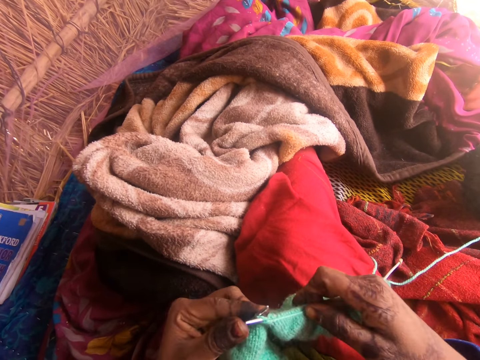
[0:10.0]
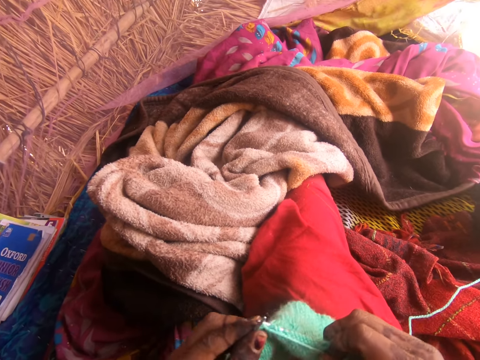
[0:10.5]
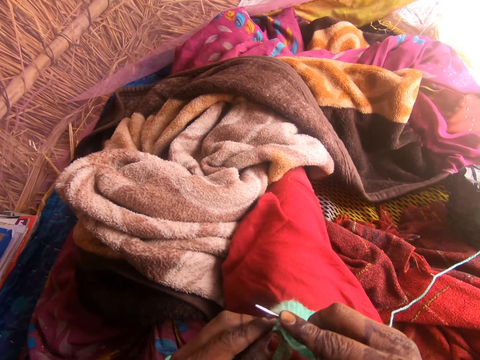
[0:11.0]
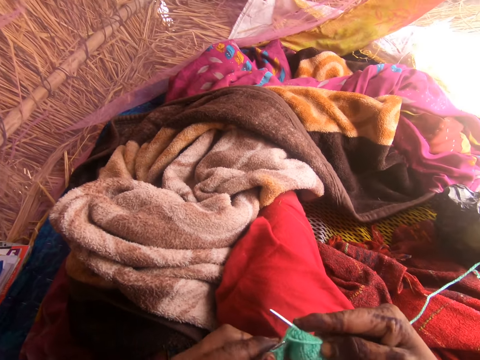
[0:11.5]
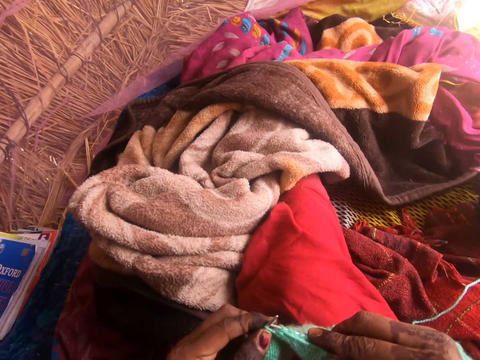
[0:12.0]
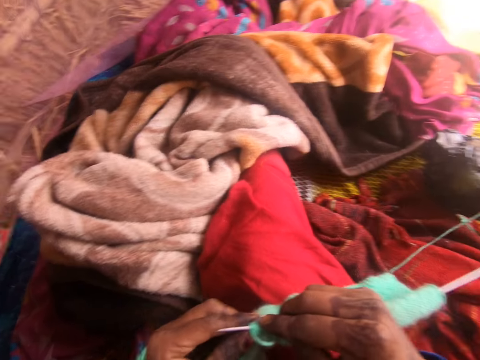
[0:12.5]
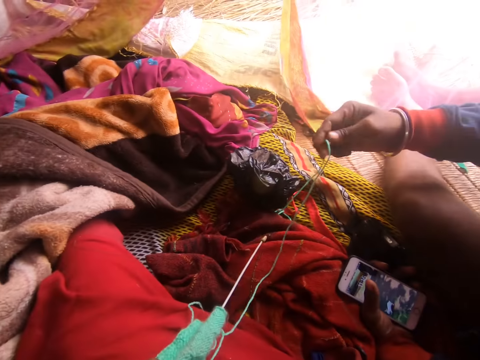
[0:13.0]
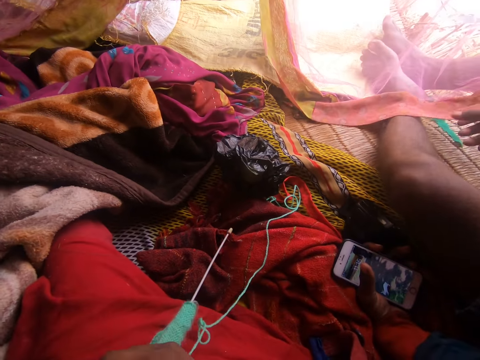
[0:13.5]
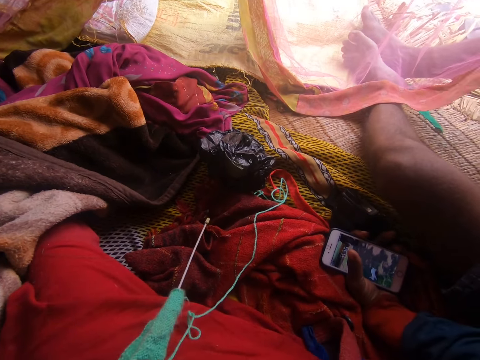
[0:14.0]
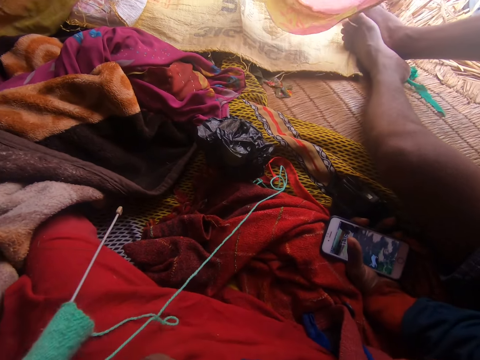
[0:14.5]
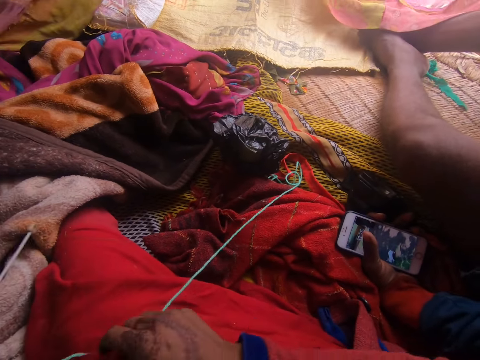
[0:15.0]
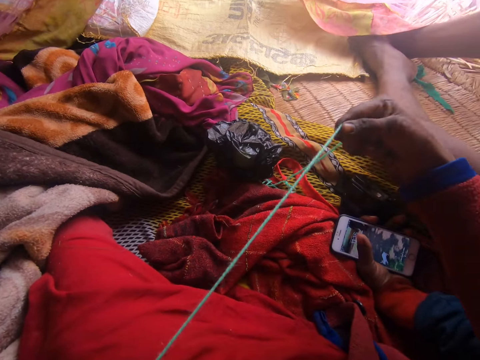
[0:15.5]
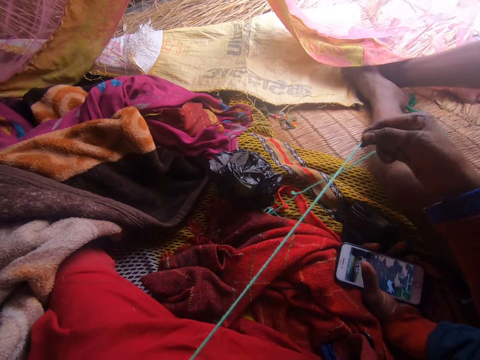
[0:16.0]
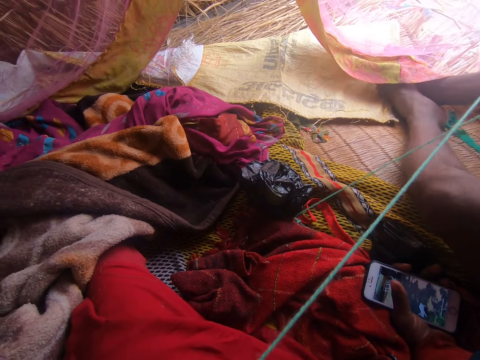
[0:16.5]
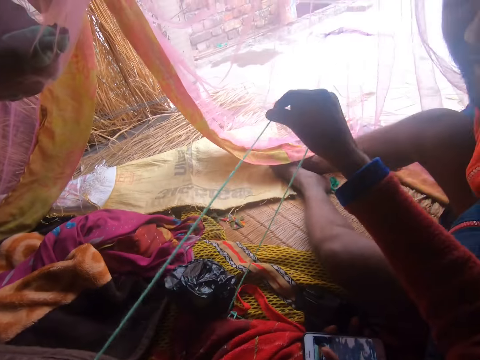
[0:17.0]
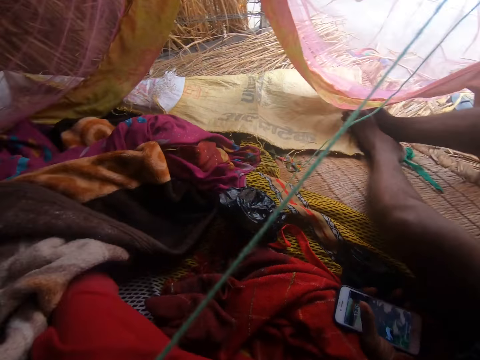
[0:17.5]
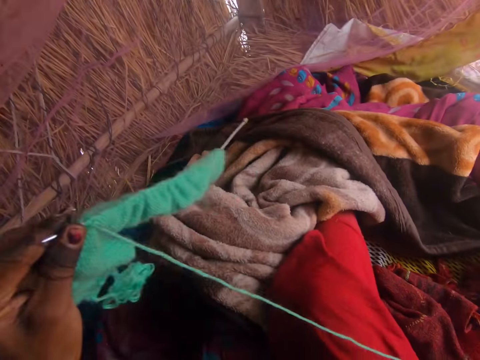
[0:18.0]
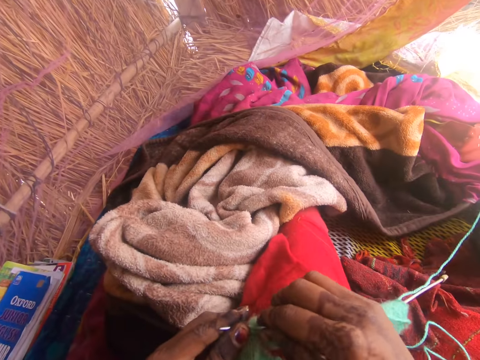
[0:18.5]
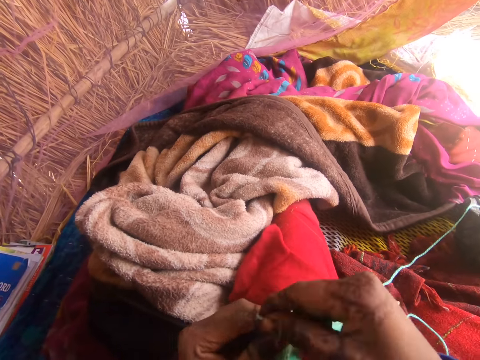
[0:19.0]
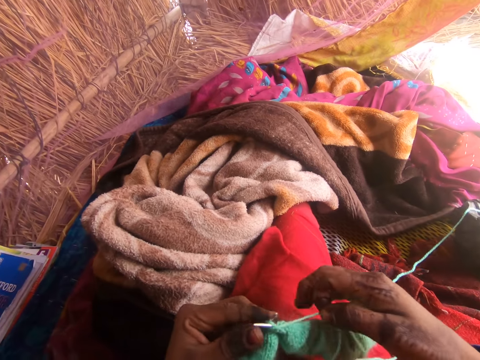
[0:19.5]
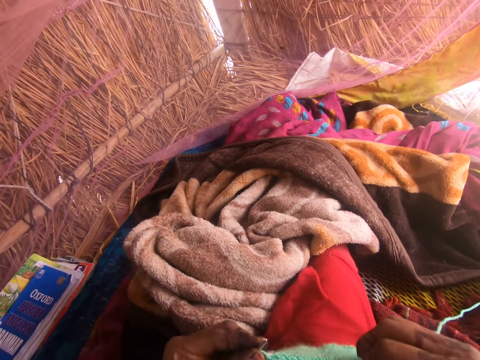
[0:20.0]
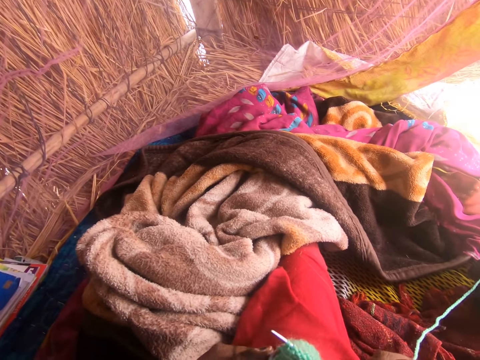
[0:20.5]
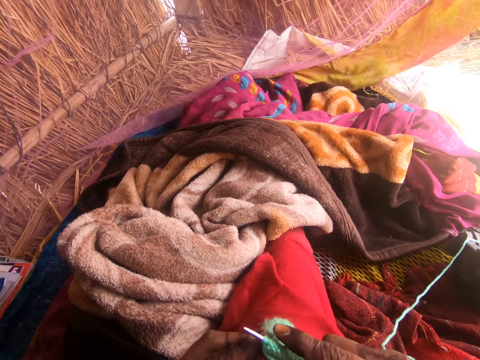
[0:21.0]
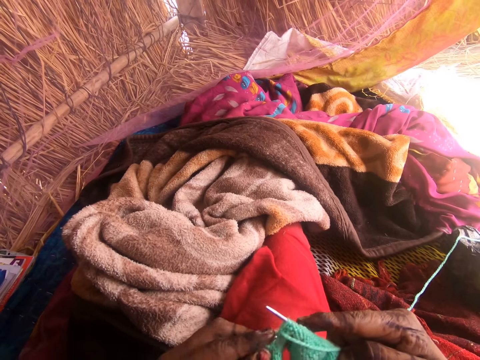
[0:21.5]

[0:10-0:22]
A man touches the yarn and drops the yarn. The camera wearer sews using the yarn and a crochet. The man lifts a cloth with his left hand.

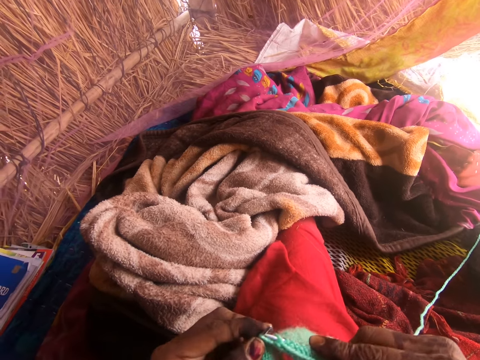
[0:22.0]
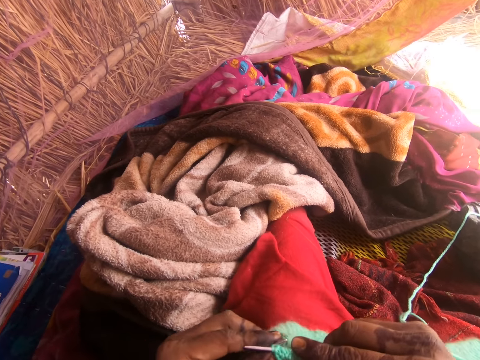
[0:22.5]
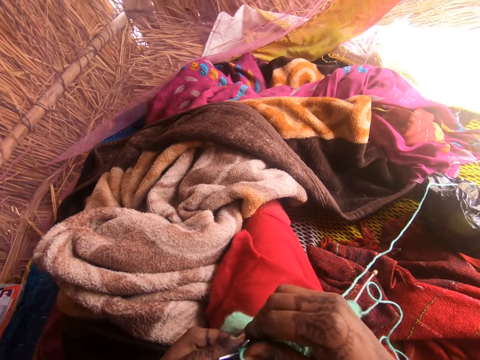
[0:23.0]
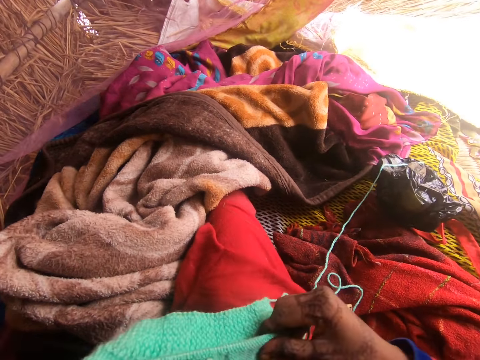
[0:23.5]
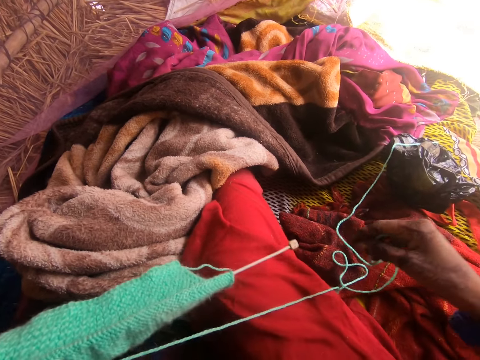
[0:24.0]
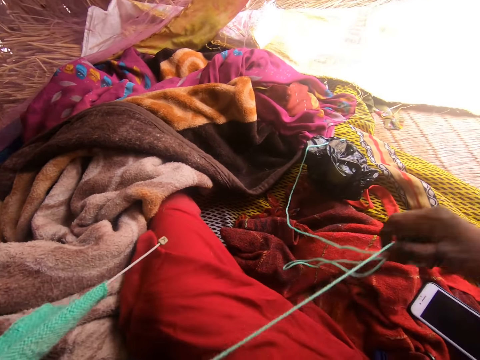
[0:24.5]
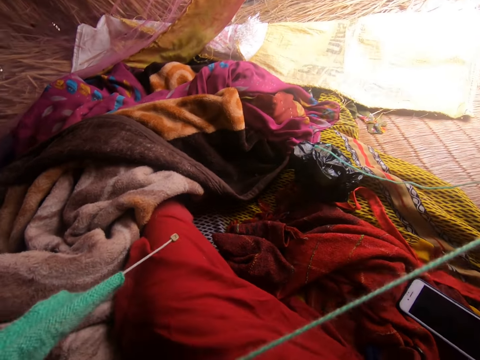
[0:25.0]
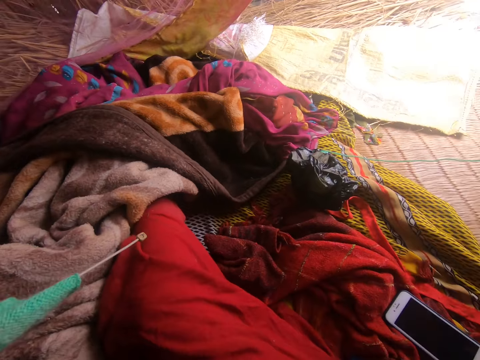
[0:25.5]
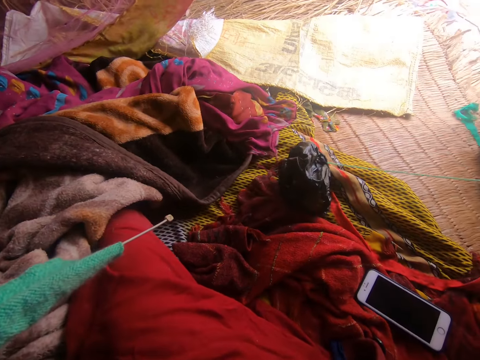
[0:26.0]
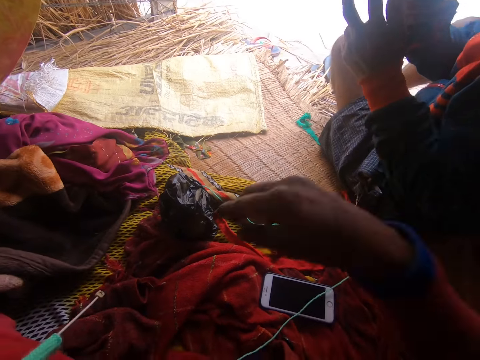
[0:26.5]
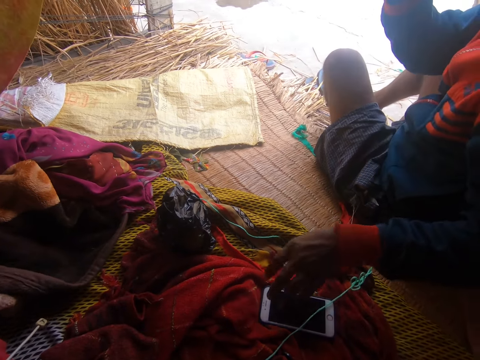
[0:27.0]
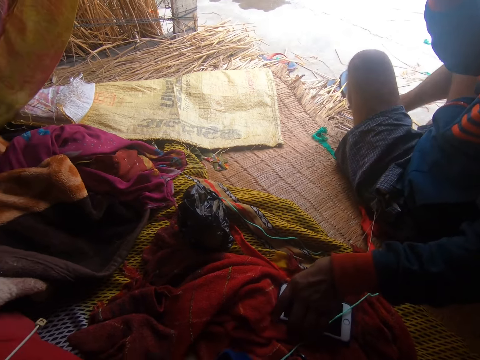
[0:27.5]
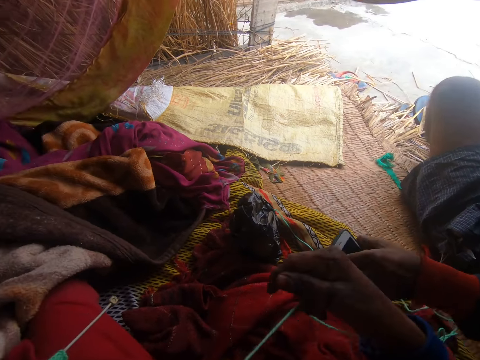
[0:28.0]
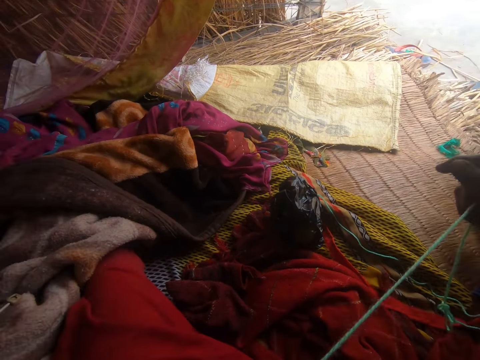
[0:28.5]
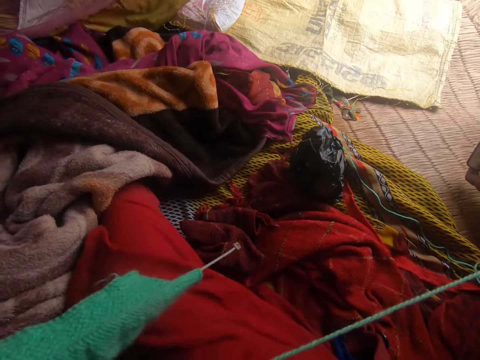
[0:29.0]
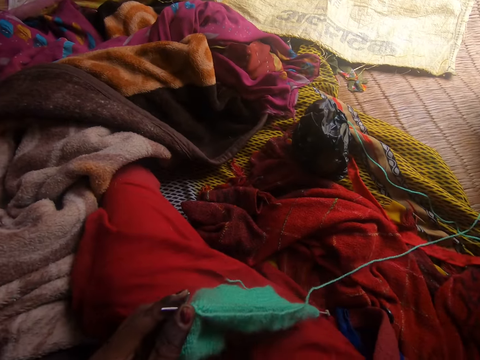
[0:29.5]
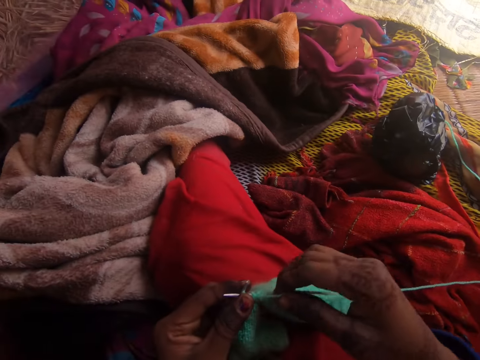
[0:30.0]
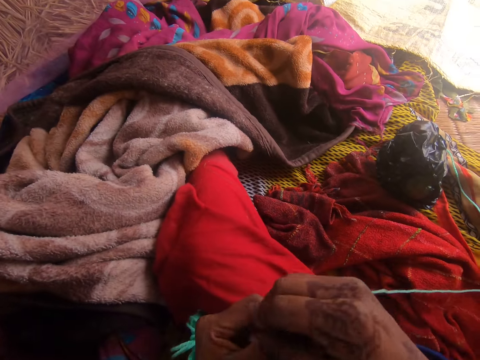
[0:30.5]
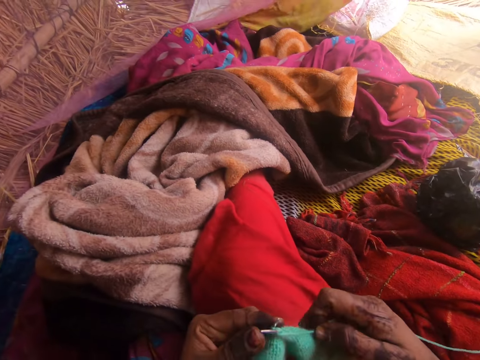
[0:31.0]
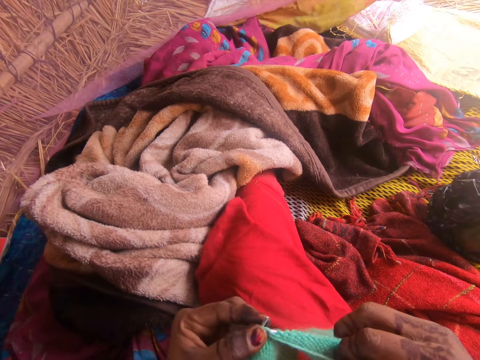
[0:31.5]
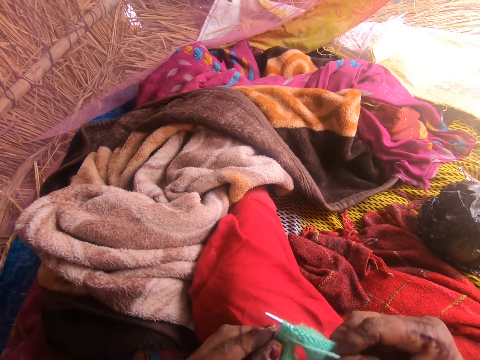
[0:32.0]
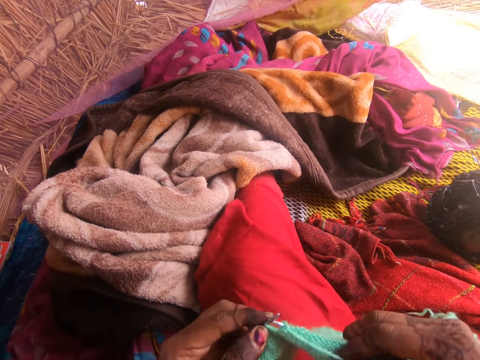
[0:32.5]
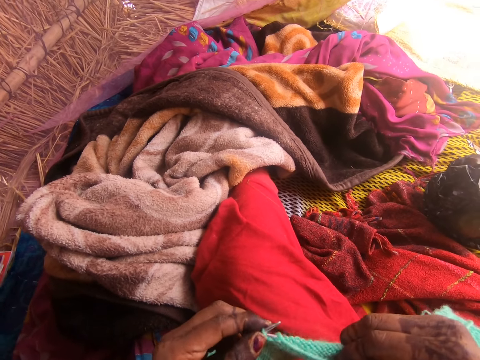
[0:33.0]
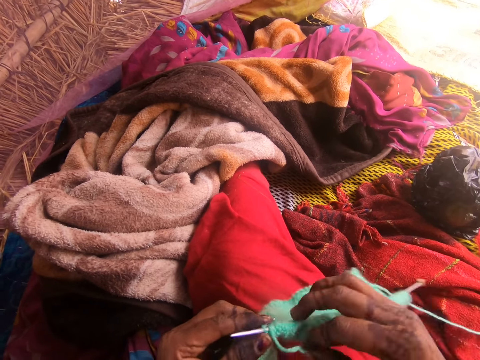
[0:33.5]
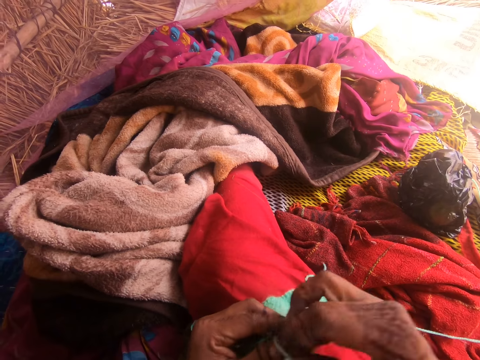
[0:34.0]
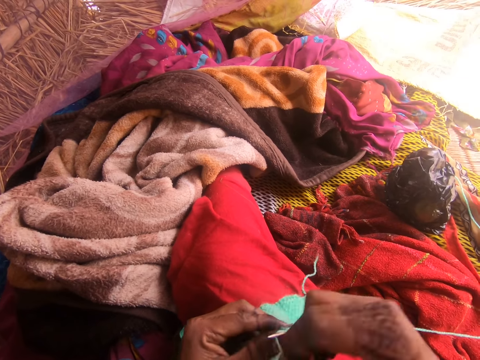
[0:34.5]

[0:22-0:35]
The man picks up the phone. The camera wearer sews using a yarn and a crochet.

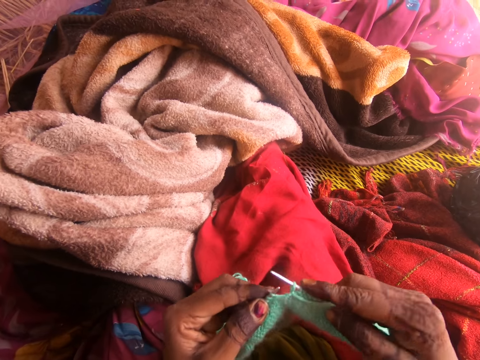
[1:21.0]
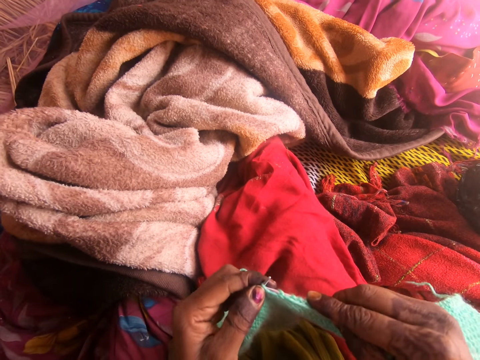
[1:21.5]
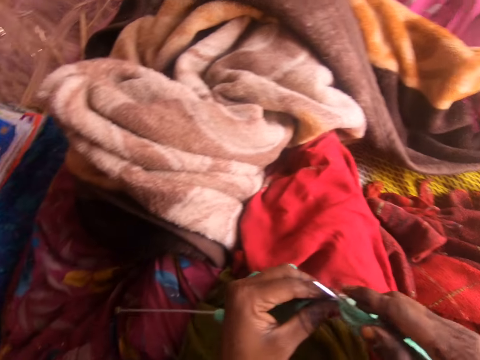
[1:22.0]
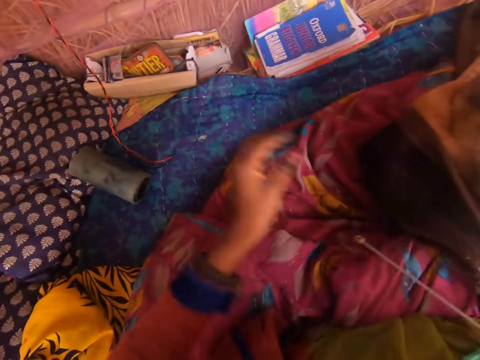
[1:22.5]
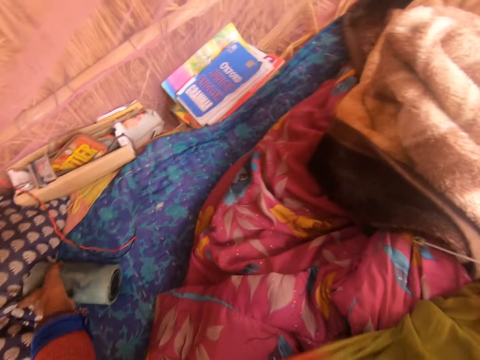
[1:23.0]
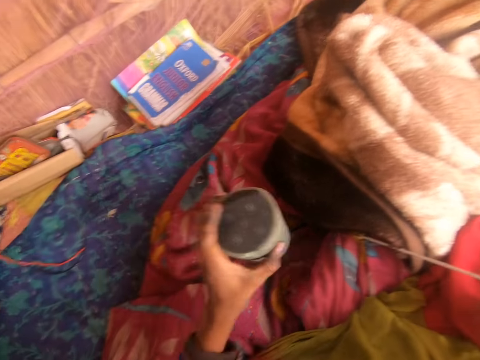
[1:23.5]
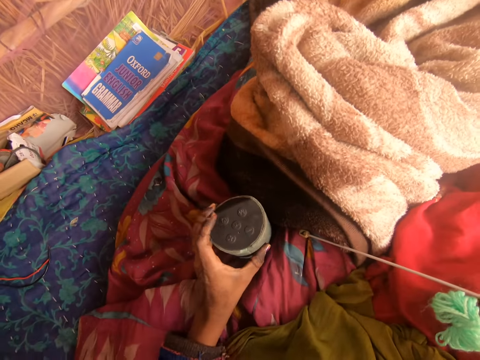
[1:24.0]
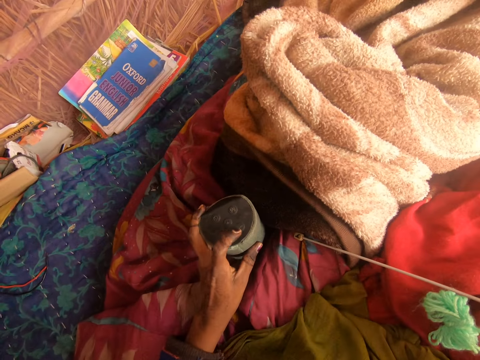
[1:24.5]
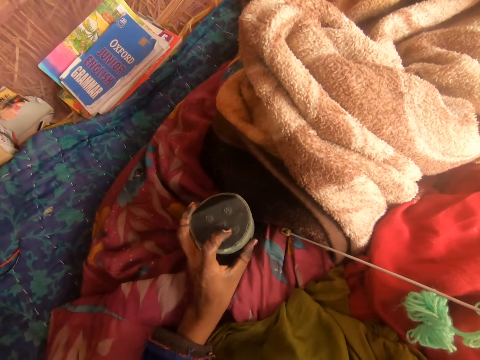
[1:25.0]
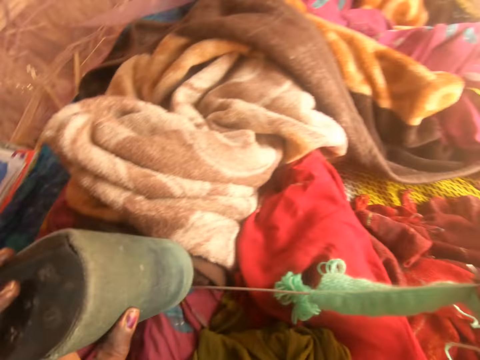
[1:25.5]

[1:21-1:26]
The camera wearer picks up a Bluetooth speaker on the ground with her left hand. She drops the Bluetooth speaker on the ground with her left hand. She touches the Bluetooth speaker with her left hand. She picks up the Bluetooth speaker on the ground with her left hand.
